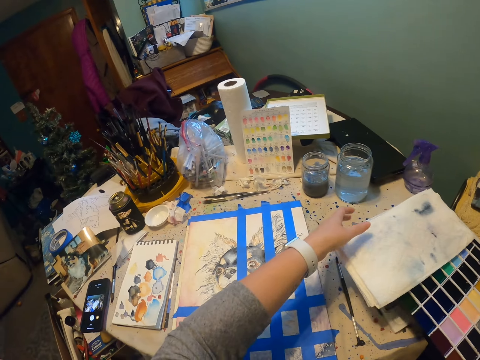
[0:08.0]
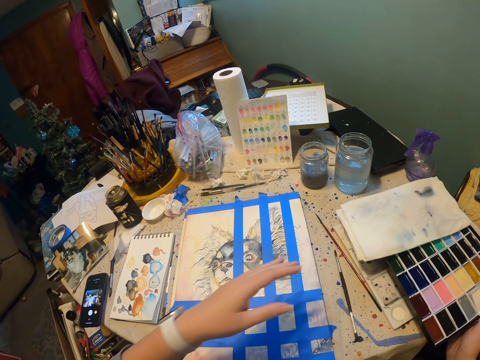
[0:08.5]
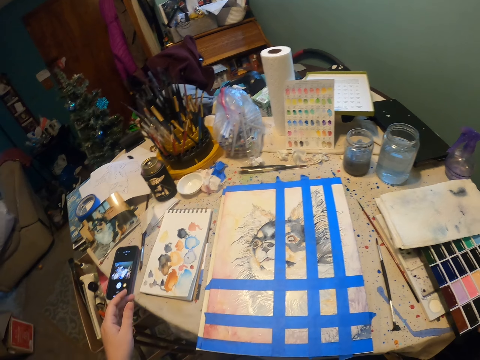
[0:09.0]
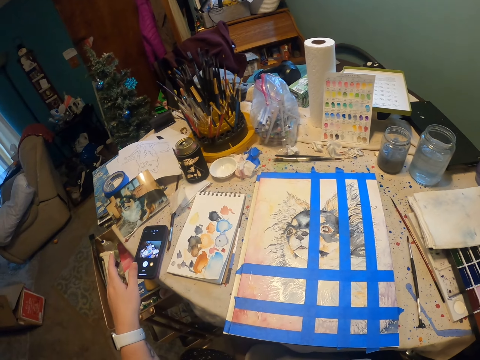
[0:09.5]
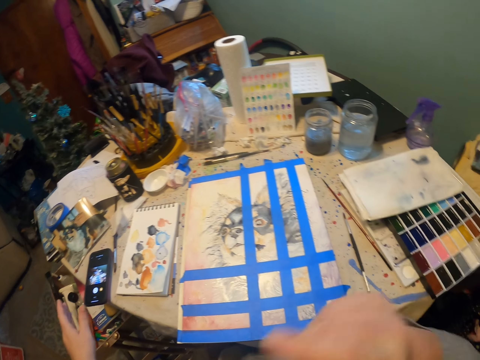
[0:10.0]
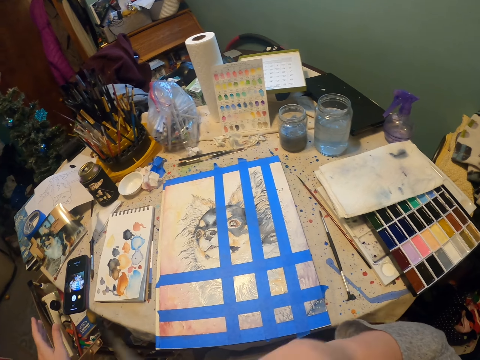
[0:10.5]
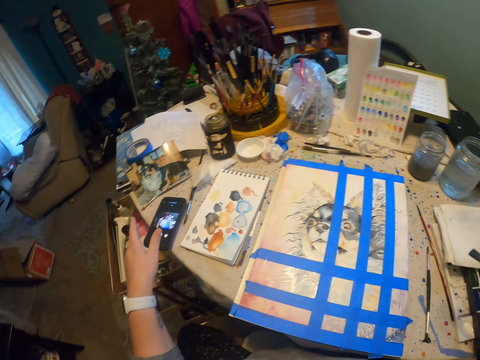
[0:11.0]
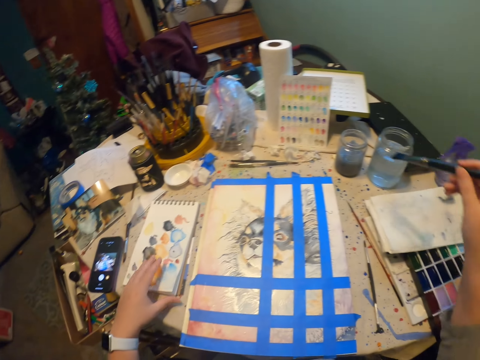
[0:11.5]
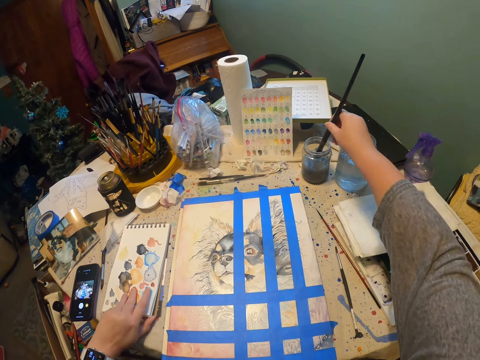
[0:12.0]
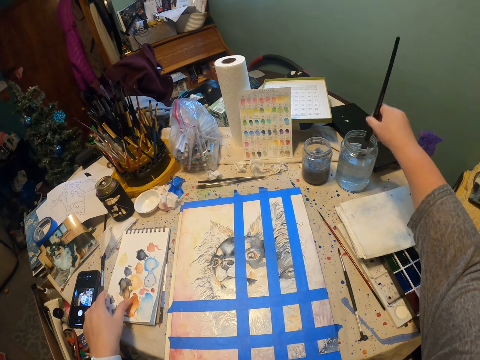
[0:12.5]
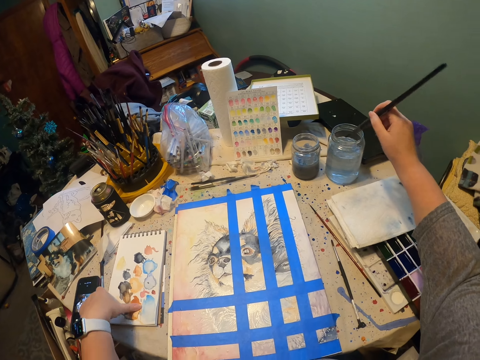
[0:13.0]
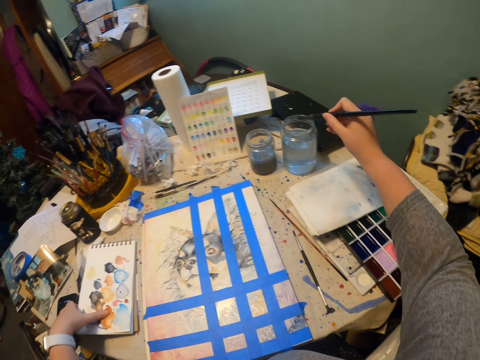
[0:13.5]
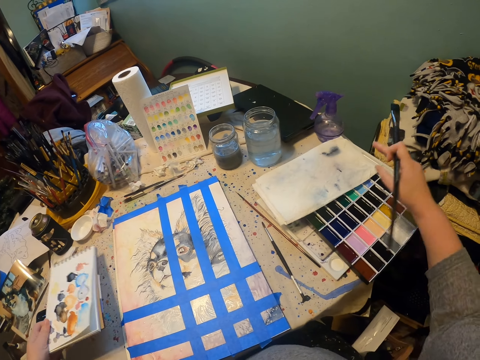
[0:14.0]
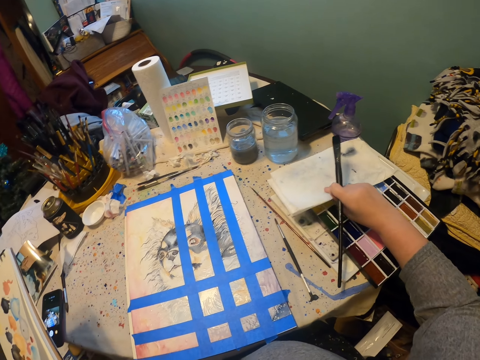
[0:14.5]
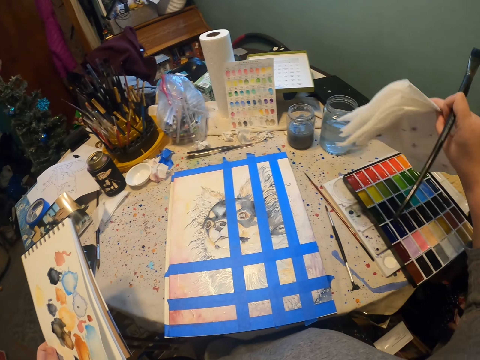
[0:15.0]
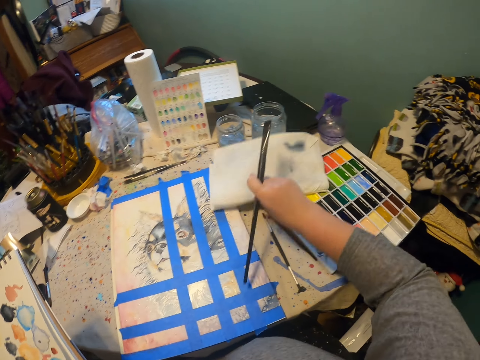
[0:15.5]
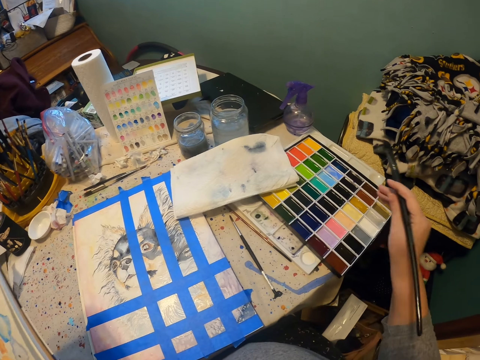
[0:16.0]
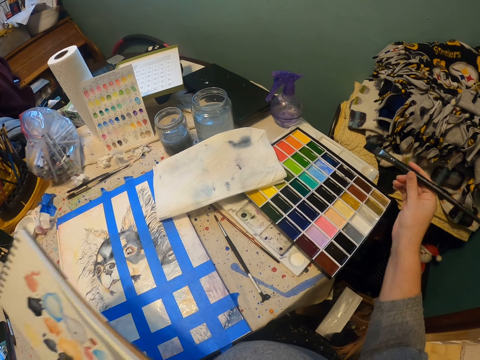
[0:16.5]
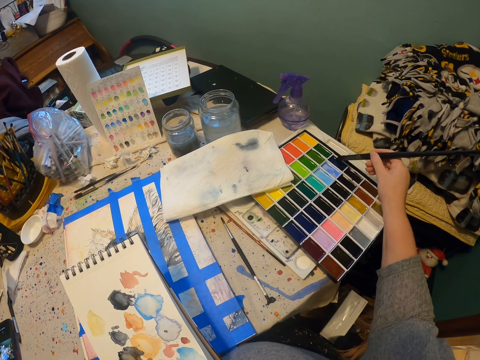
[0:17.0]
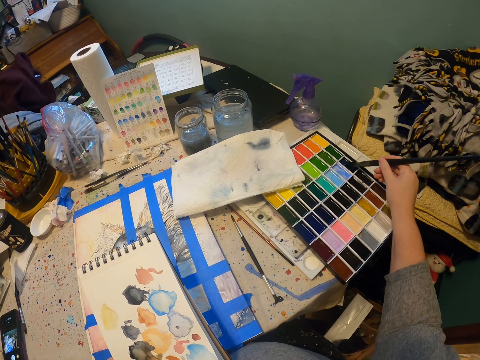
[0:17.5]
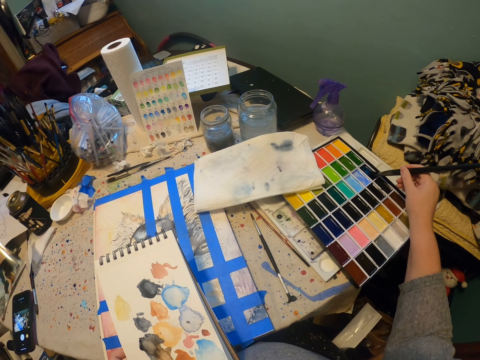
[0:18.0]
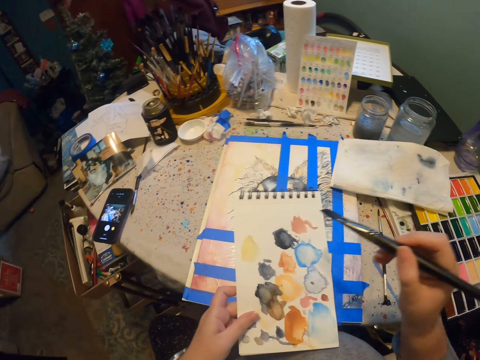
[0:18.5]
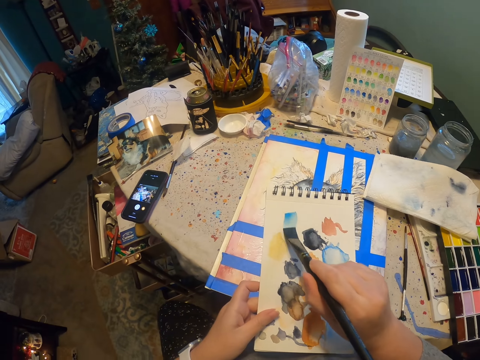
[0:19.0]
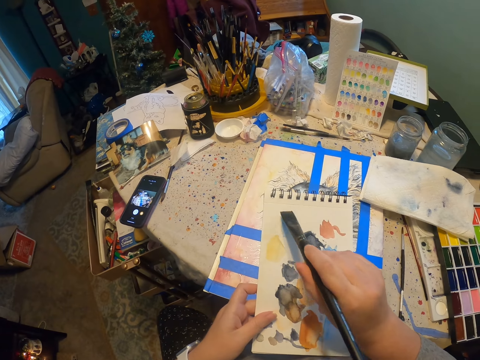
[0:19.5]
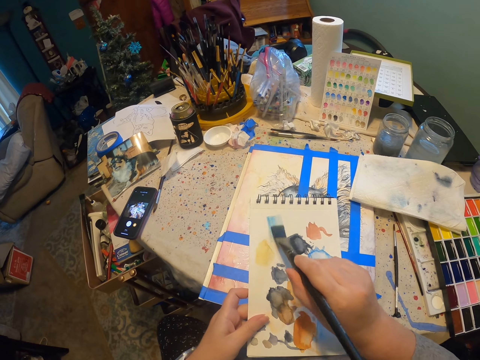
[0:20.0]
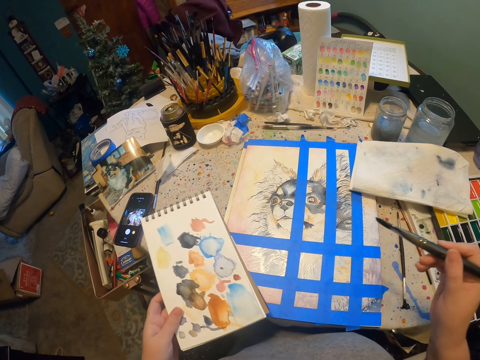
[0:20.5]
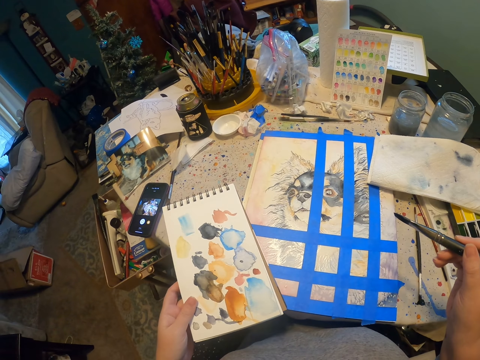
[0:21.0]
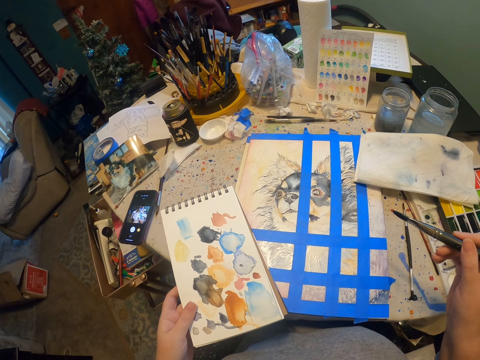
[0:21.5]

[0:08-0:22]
The camera wearer drops the colour board. They put back the paint. They pick a painting brush. They dip the paint brush in some liquid. They pick a book. They remove some tissue papers on top of the paint. They pick paint with the brush. They test the paint on the book cover.

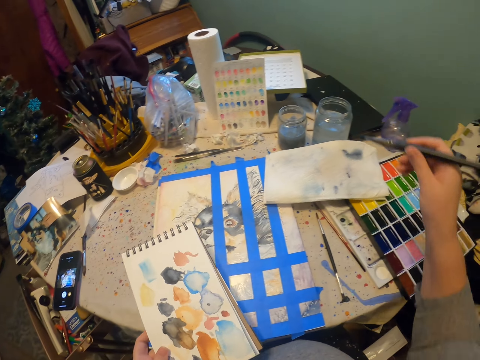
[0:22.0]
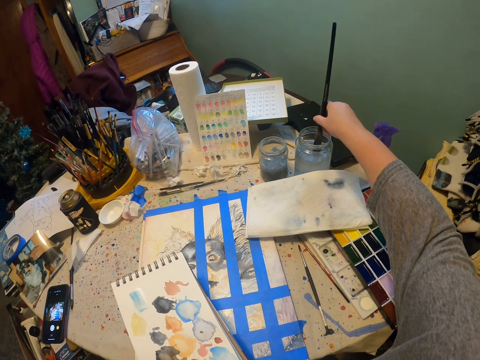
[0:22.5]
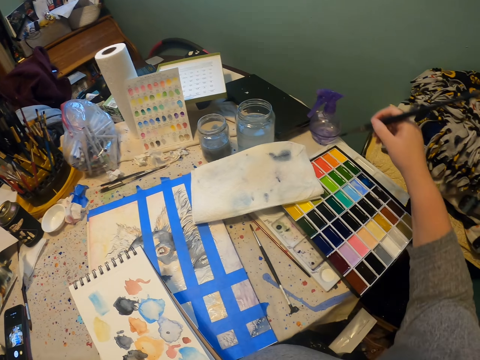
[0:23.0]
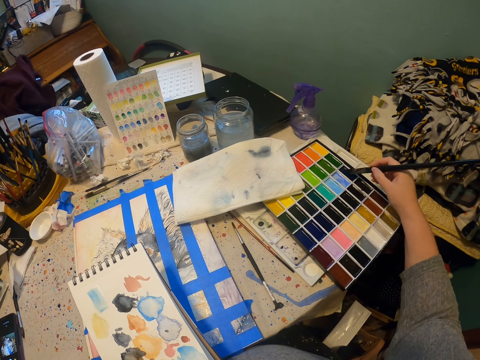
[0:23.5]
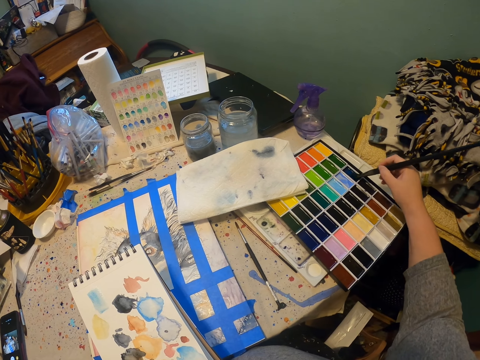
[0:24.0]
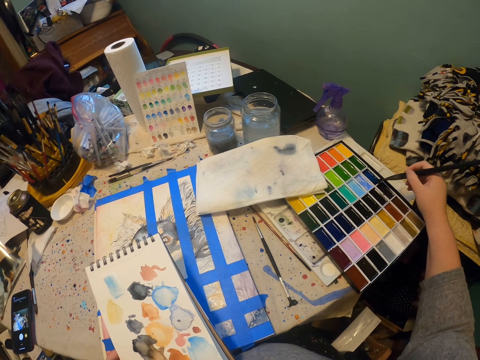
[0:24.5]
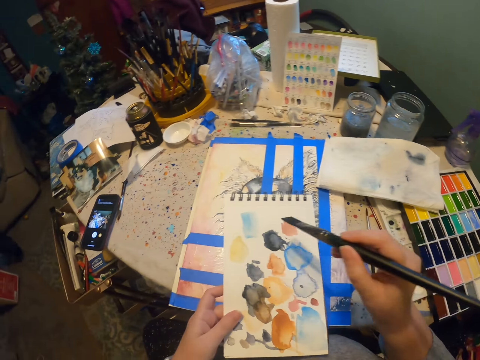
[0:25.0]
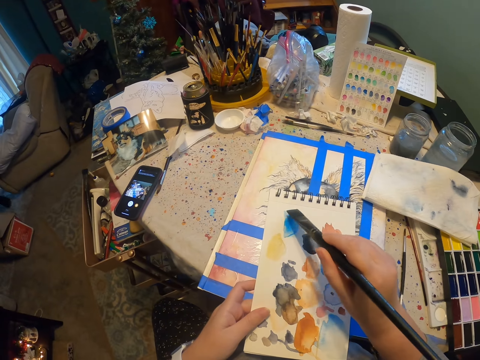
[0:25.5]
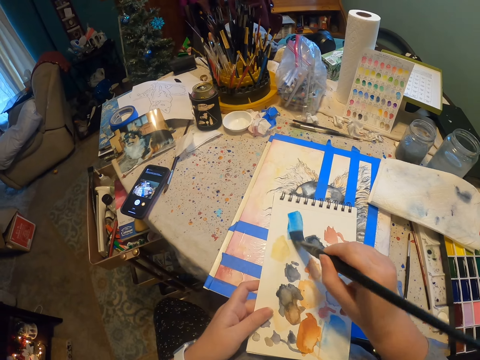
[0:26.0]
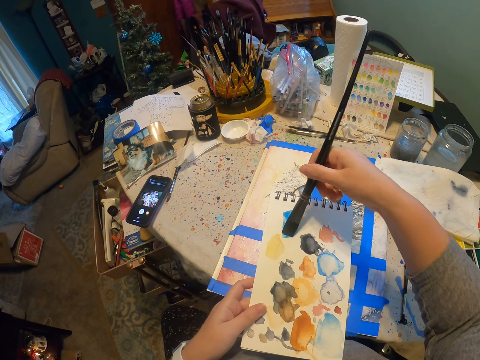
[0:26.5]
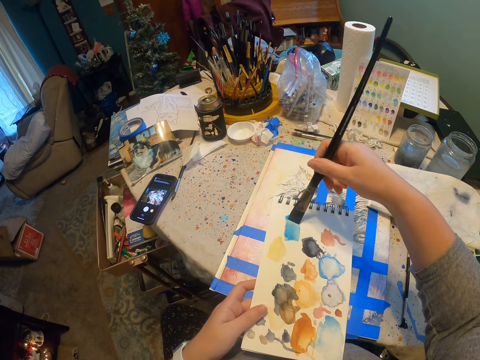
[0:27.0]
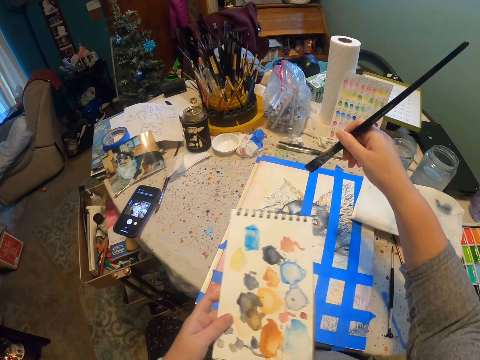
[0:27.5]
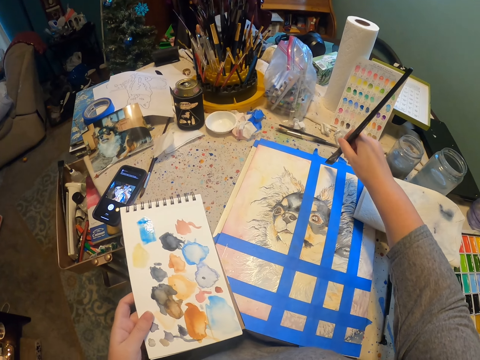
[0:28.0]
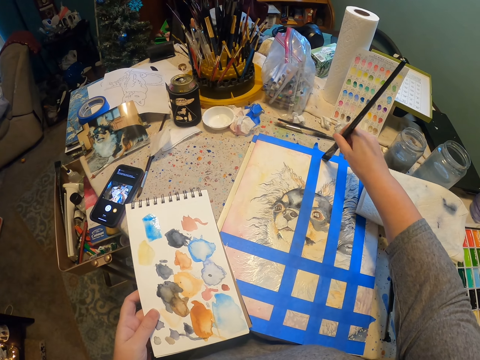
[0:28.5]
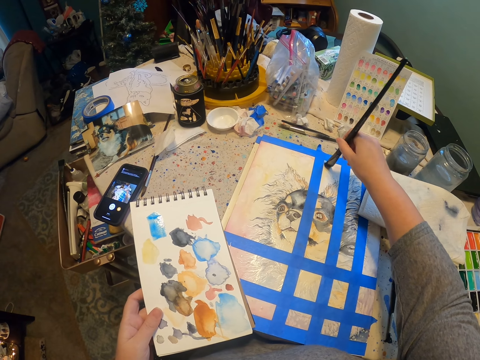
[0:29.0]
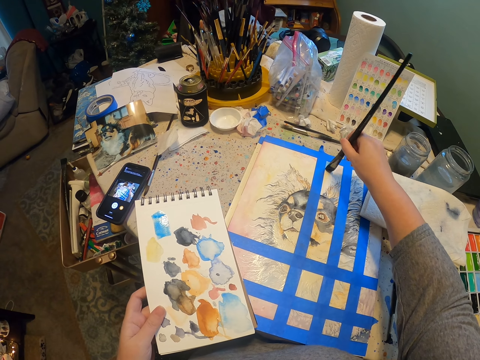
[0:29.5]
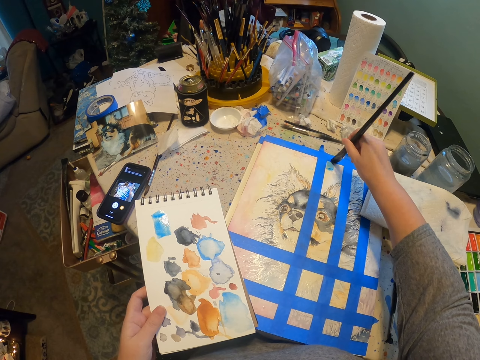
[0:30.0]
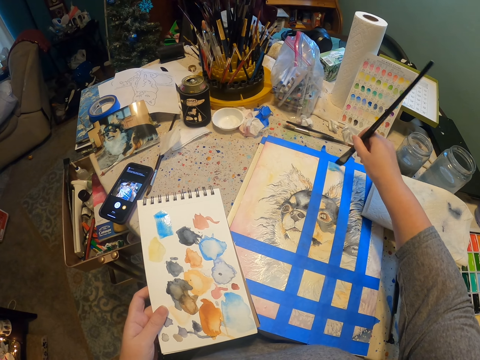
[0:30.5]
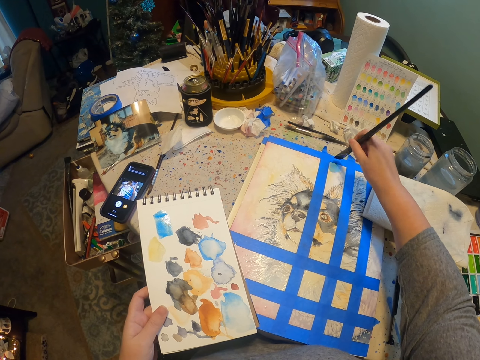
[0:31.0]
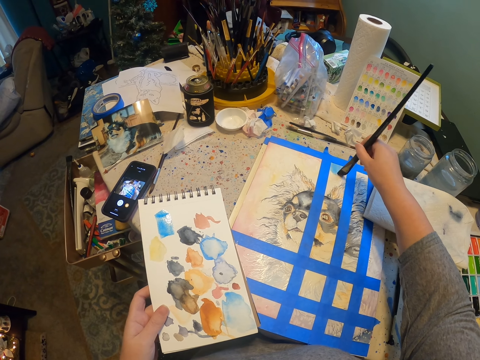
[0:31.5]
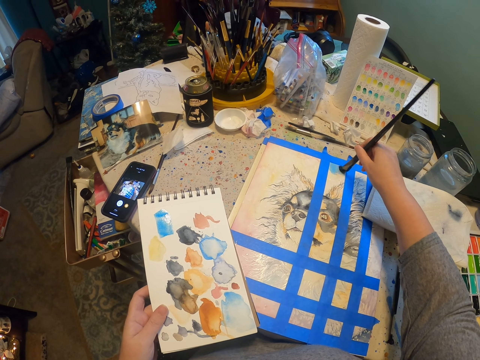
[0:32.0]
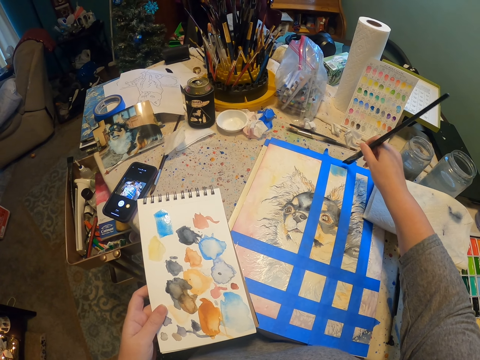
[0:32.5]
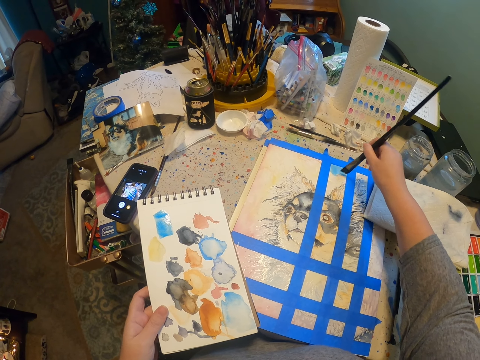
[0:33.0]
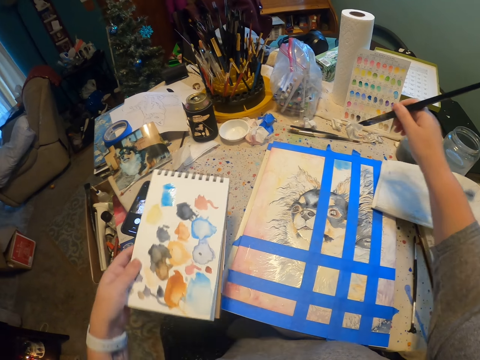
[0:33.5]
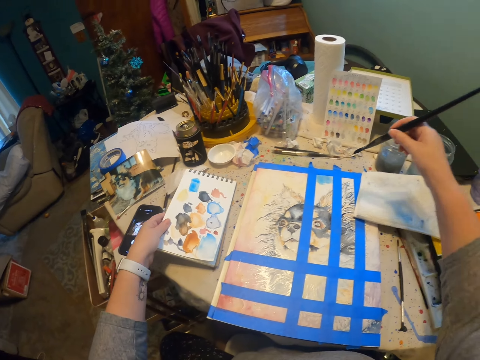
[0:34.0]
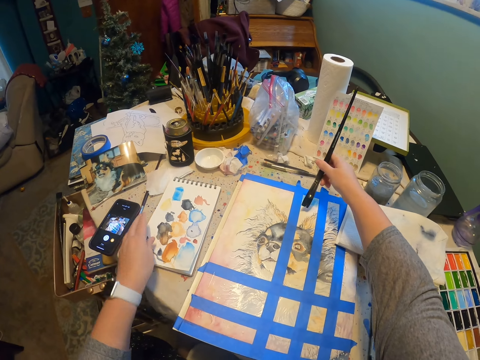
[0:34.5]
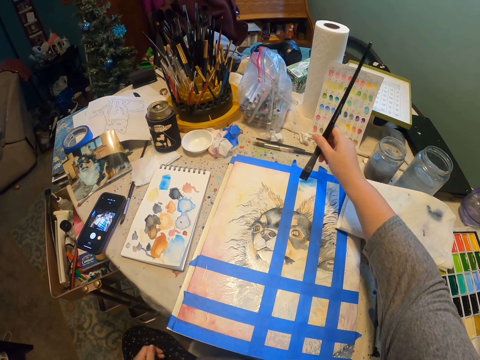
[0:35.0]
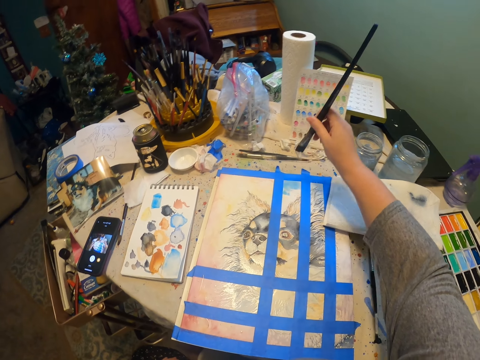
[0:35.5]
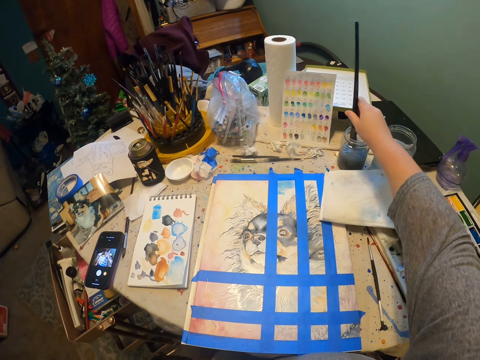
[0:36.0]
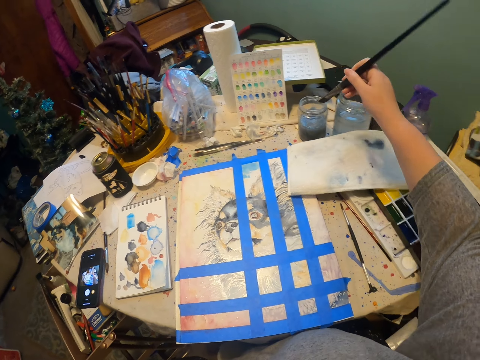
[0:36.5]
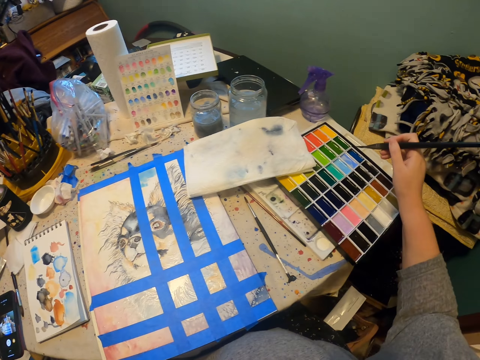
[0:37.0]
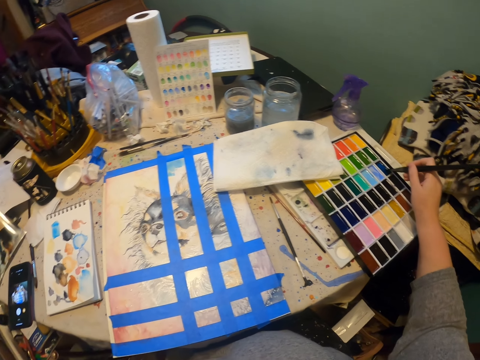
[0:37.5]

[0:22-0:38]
The camera wearer dips the paint brush in some liquid. They pick paint with the paint brush. They test the paint on the book cover. They paint the painting. They put the book on the table. They dip the paint brush in some liquid.
